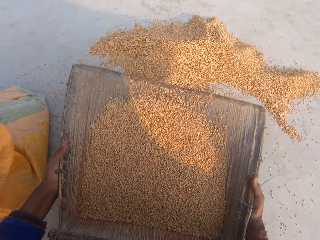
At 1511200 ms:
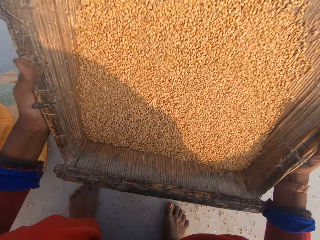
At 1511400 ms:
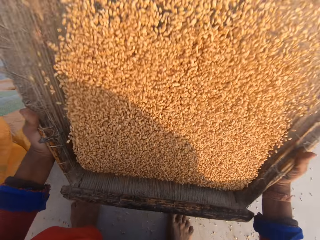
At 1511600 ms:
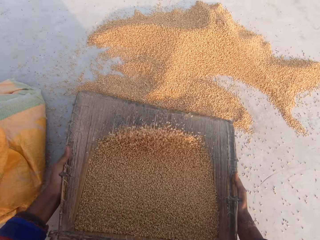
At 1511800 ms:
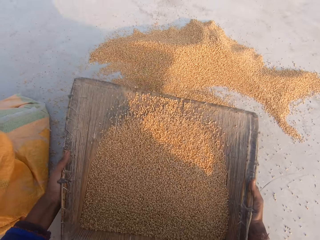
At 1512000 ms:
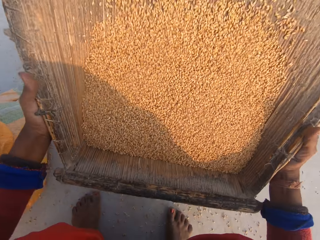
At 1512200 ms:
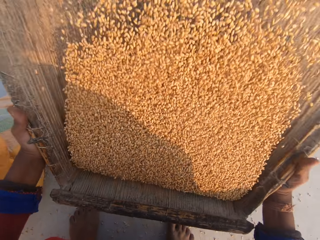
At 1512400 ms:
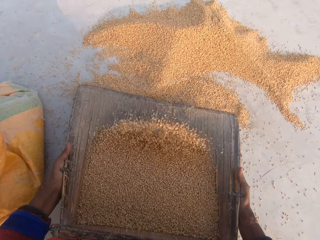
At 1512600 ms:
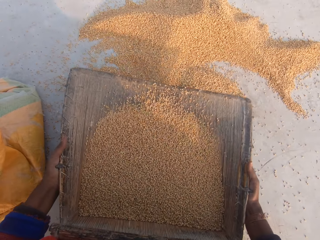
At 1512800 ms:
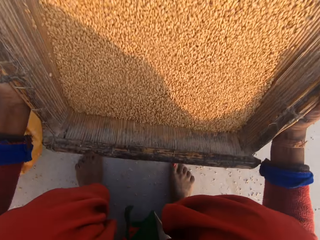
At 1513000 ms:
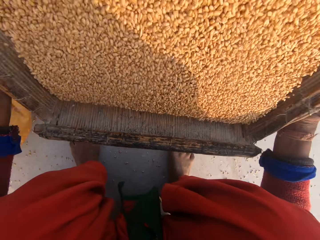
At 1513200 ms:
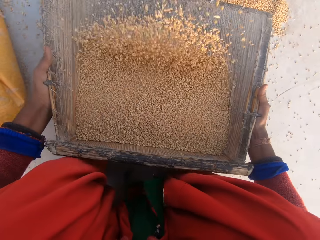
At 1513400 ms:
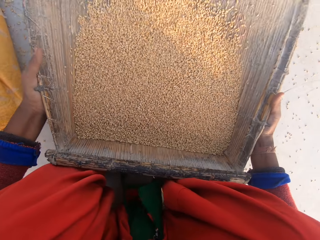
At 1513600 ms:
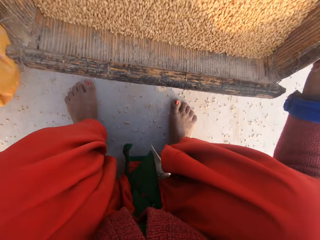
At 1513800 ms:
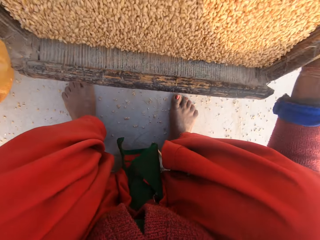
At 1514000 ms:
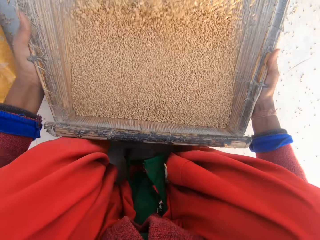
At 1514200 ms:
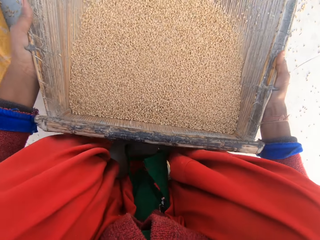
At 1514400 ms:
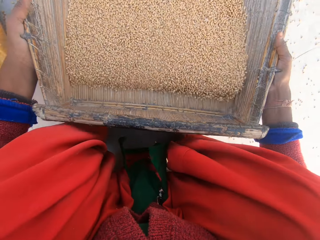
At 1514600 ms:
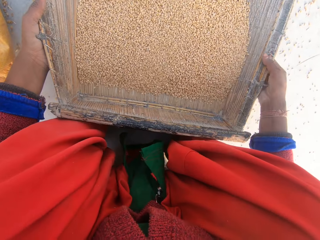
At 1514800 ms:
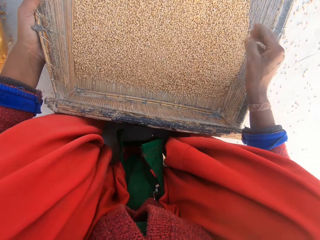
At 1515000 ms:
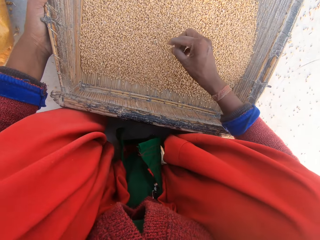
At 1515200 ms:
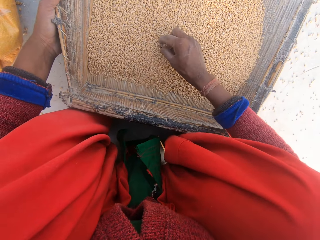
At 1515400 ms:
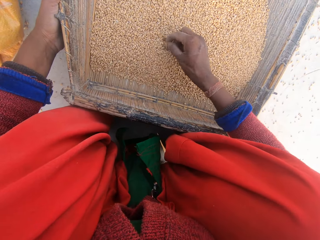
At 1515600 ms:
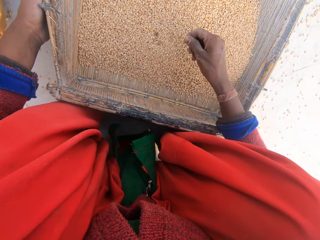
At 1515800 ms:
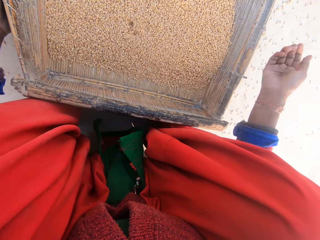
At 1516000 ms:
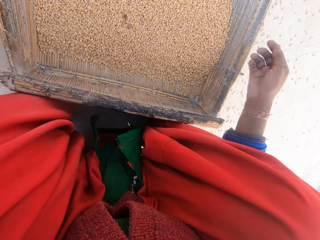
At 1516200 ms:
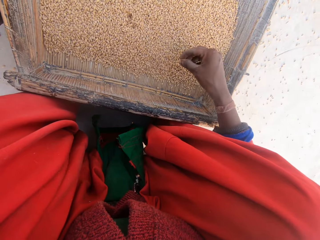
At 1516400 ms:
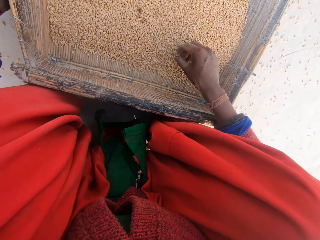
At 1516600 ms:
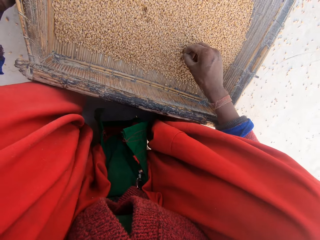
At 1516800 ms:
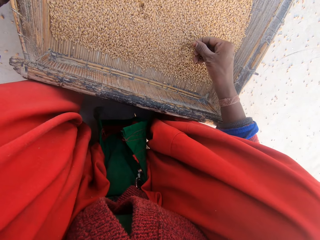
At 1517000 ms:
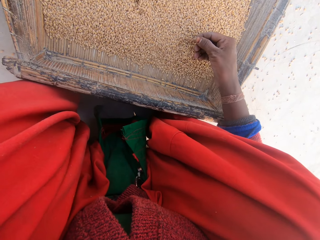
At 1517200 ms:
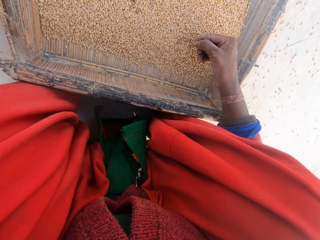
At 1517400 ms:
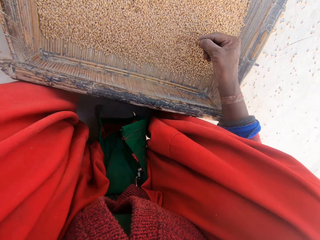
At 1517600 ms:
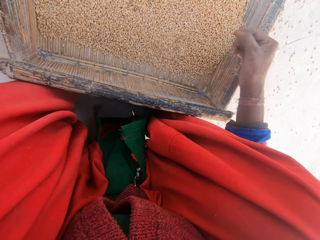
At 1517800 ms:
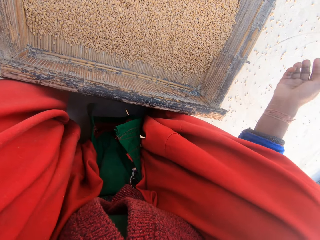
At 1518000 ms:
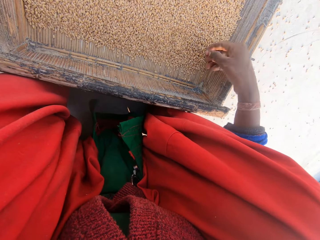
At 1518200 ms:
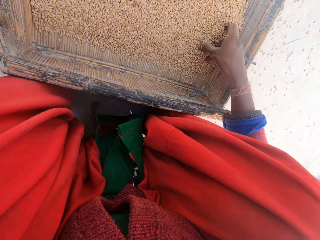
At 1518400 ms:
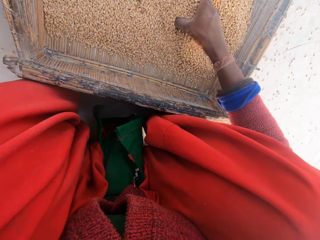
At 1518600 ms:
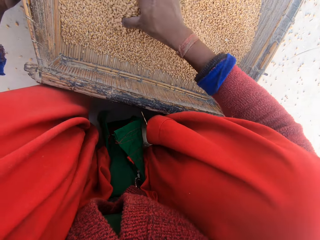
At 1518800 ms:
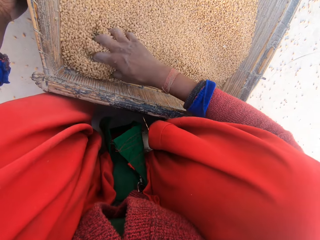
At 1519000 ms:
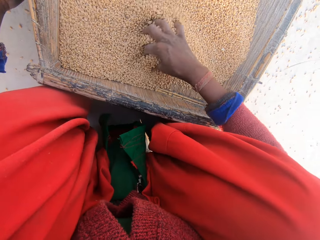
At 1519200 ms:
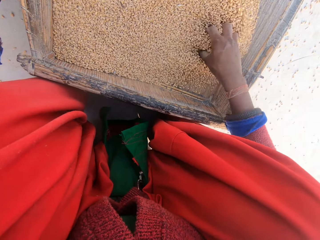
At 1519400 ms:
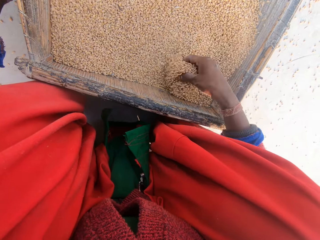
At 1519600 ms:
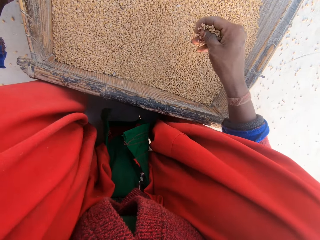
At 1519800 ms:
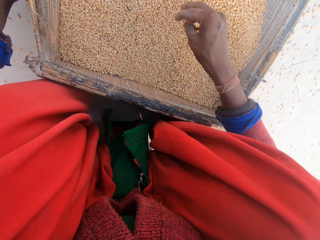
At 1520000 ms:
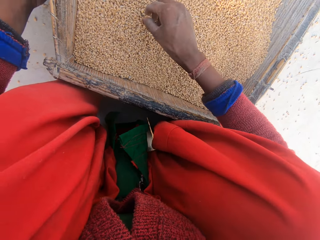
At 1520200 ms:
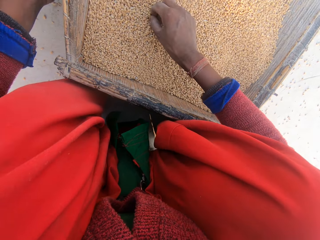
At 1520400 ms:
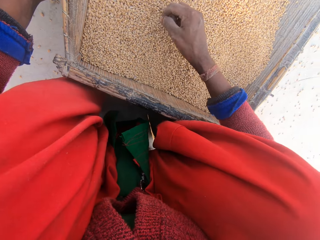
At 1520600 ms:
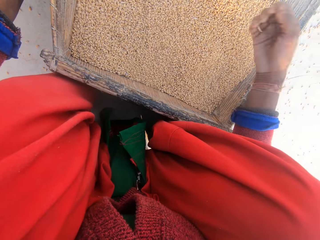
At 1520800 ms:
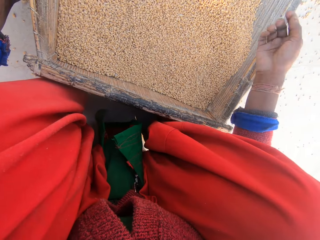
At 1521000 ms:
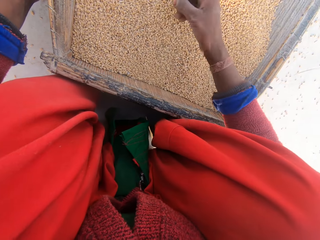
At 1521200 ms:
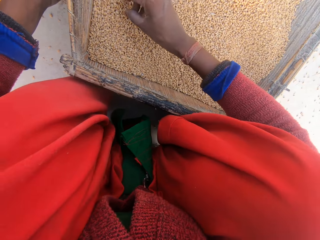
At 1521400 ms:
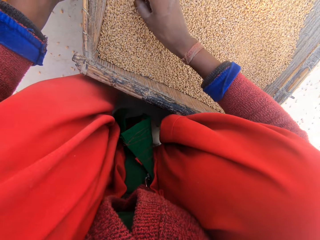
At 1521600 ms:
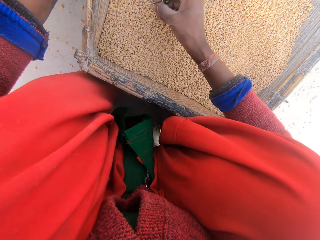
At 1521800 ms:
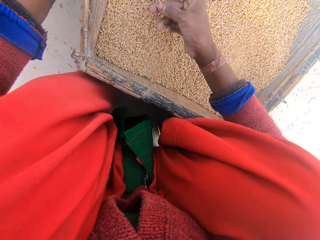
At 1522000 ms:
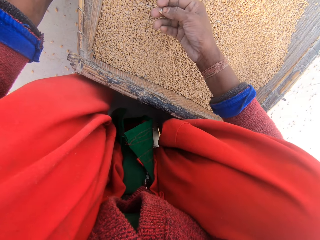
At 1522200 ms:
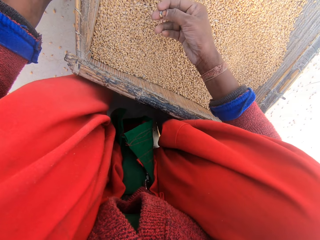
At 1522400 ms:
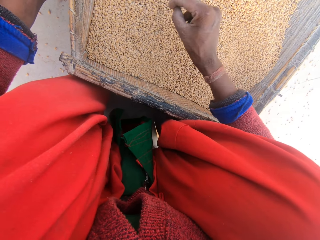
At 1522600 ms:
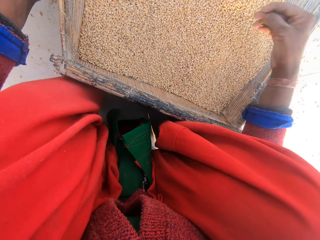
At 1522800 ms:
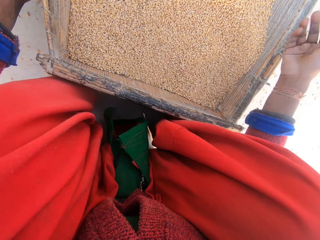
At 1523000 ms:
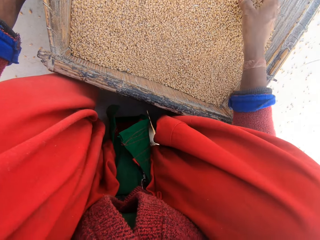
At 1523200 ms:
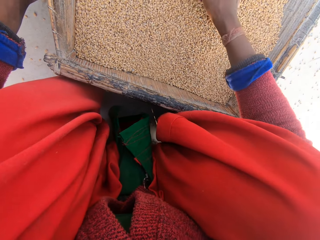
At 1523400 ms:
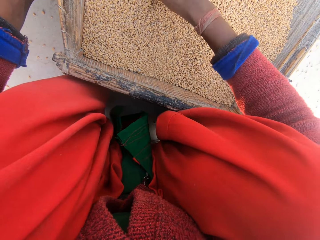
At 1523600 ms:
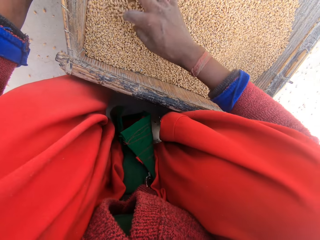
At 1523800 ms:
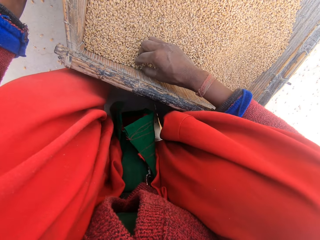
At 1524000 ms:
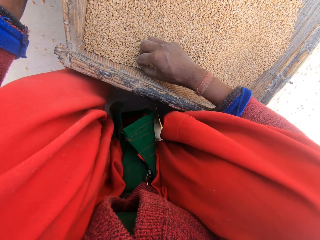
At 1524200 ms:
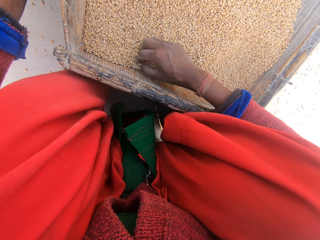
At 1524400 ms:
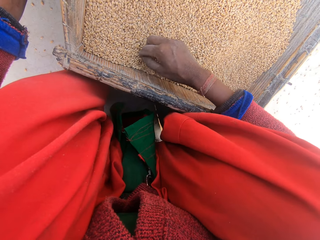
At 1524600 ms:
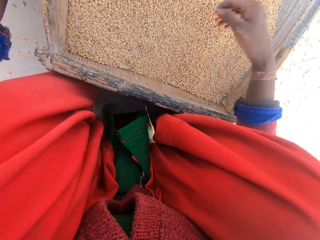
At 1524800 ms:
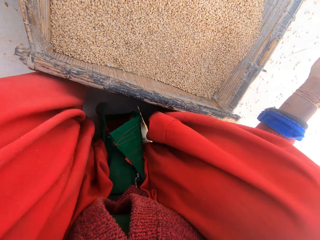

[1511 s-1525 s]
The camera wearer holds the sieve with one hand. She drops the sieve on the ground. She removes dirt from the grain or wheat kernels with her right hand. She throws the dirt. She removes dirt from the grain with her right hand. She drops a wheat kernel in the sieve. She throws the dirt. She spreads the wheat kernels. She stirs the grain in the sieve with her right hand. She removes dirt from the grain with her right hand. She throws the dirt. She removes dirt from the grain with her right hand. She drops the wheat kernel in the sieve. She throws the dirt. She spreads the wheat kernels. She removes dirt from the grain with her right hand.

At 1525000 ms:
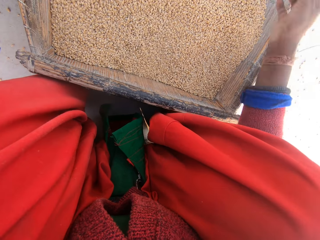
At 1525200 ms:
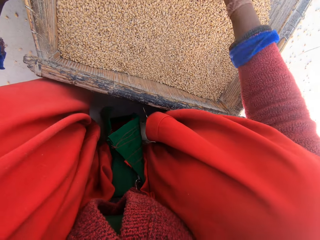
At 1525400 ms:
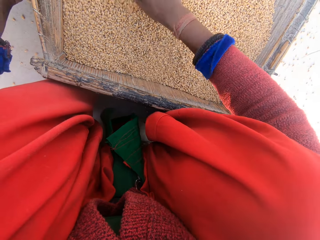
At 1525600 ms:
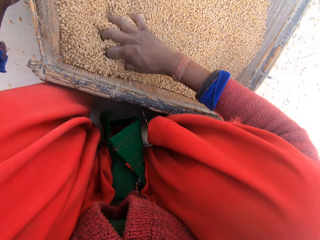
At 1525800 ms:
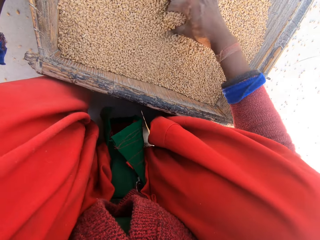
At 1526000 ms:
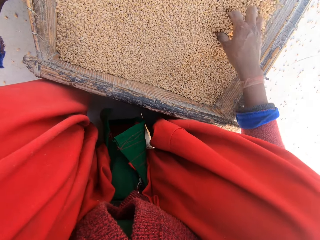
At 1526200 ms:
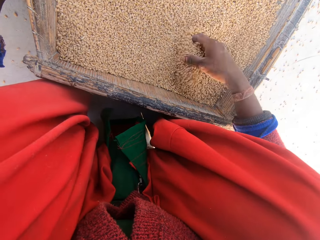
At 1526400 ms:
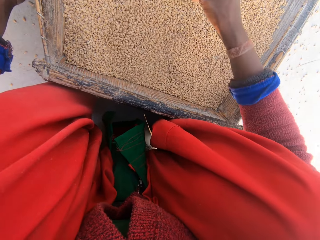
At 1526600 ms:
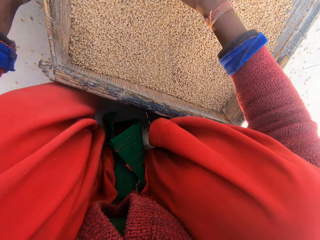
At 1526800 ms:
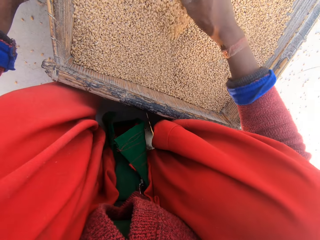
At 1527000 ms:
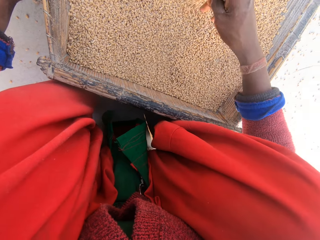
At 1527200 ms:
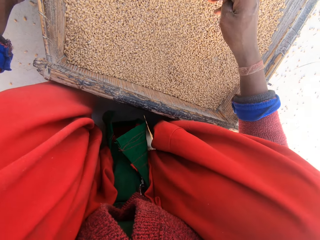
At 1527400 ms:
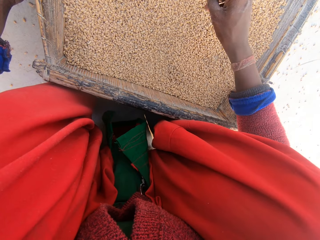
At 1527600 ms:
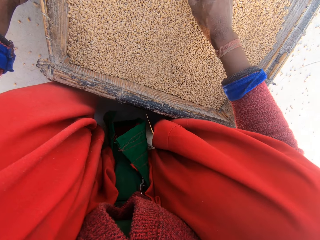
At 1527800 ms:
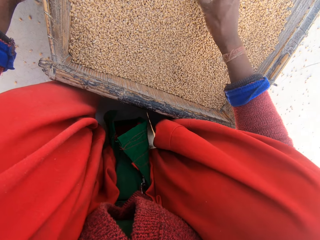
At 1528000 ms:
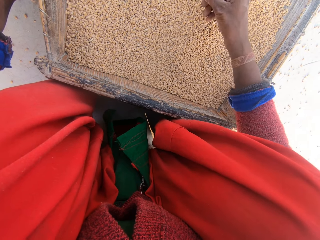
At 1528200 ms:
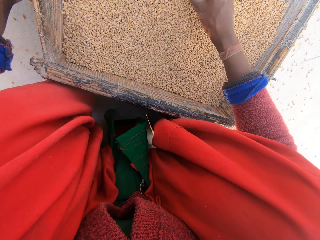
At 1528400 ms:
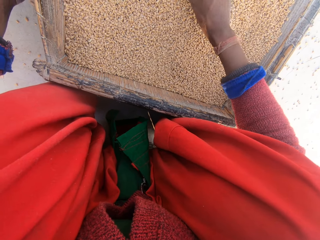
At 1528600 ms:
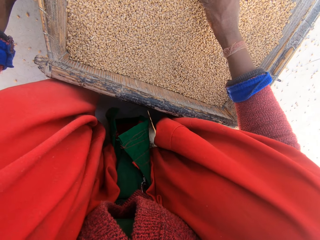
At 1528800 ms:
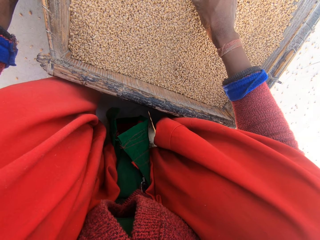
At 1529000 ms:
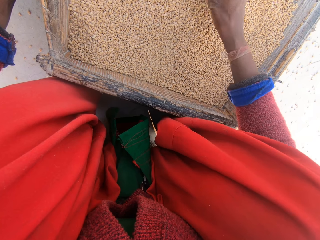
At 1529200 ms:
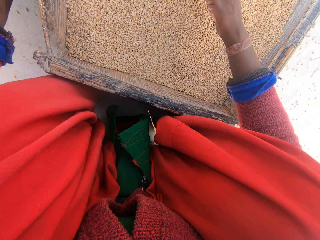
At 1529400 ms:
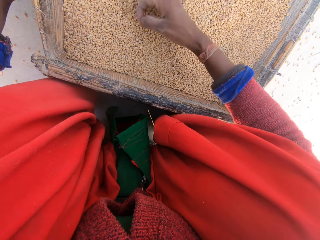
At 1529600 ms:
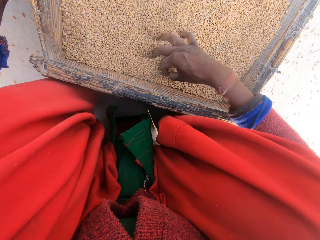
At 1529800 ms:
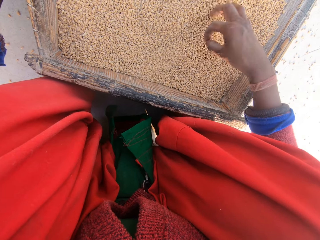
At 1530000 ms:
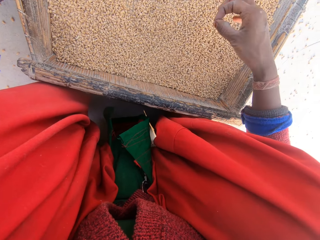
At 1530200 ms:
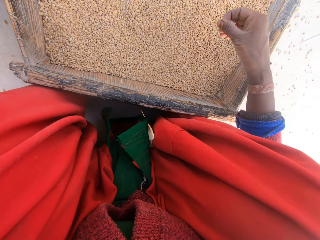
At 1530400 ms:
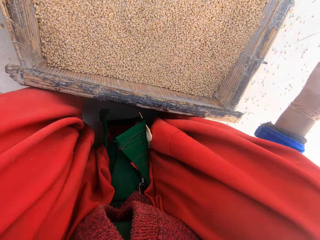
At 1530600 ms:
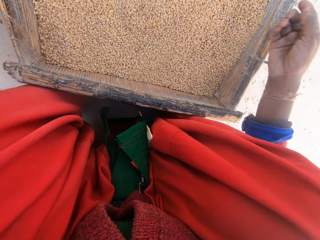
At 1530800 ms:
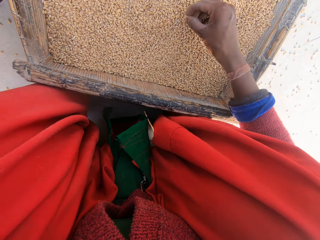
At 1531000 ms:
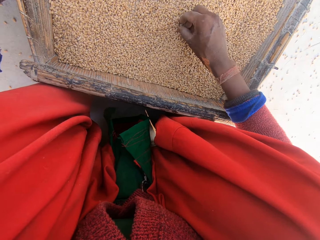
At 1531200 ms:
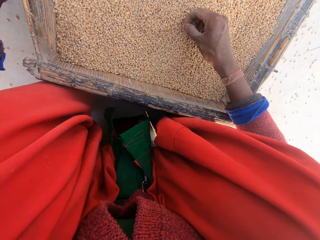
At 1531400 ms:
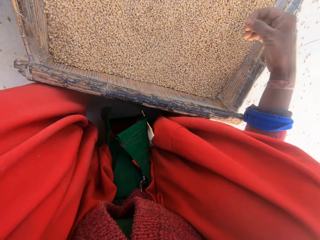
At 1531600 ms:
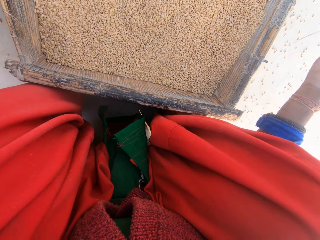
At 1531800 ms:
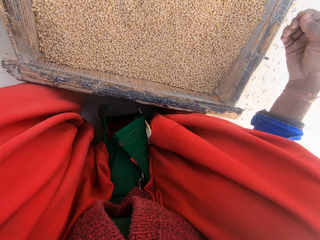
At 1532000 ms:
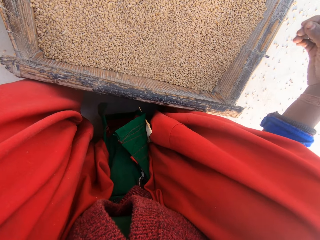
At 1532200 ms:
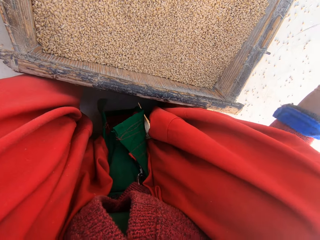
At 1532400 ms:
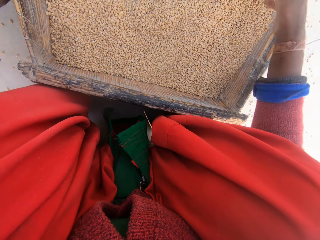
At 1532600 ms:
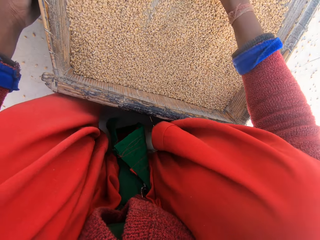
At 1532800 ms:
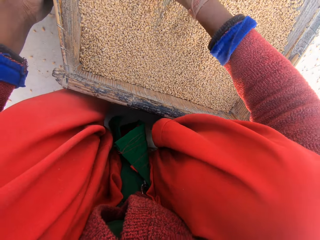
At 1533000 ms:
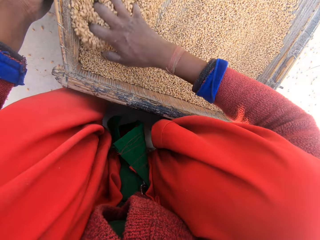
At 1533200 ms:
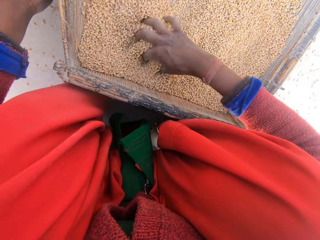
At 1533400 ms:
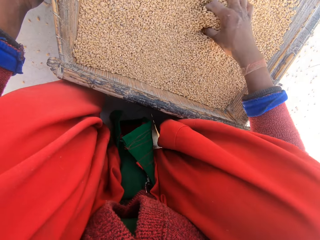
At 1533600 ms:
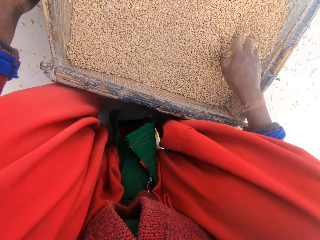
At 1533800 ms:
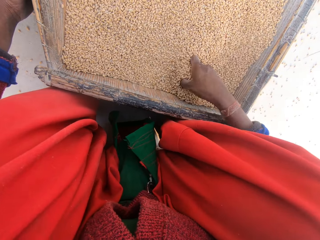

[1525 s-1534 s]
The camera wearer throws the dirt. She spreads the wheat kernels. She stirs the grain in the sieve with her right hand. She removes dirt in the wheat kernels. She holds the dirt. She spreads the wheat kernels. She throws the dirt. She removes dirt from the grain with her right hand. She throws the dirt. She spreads the wheat kernels. She stirs the grain in the sieve with her right hand.
